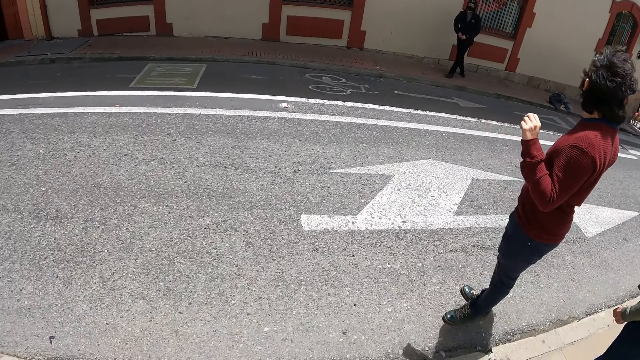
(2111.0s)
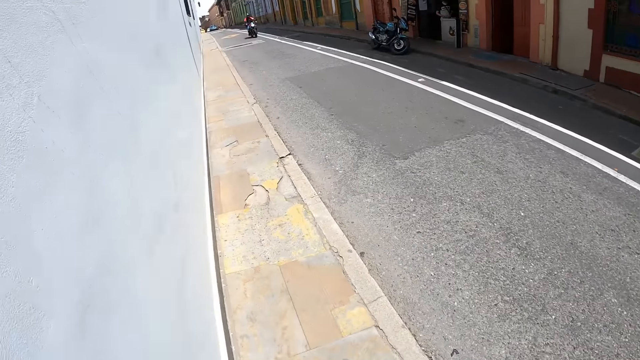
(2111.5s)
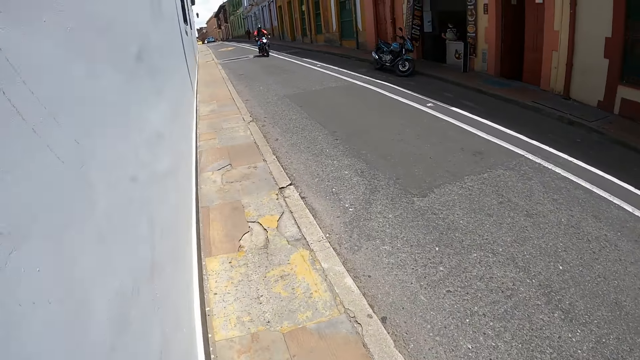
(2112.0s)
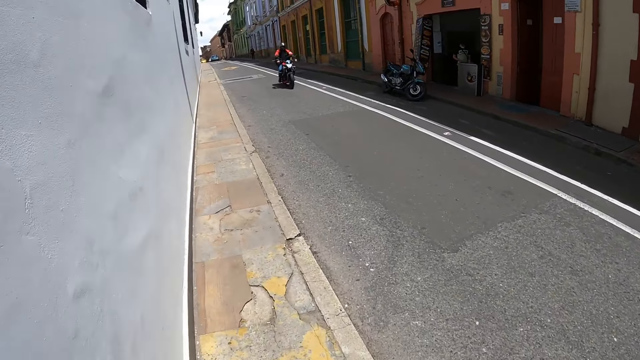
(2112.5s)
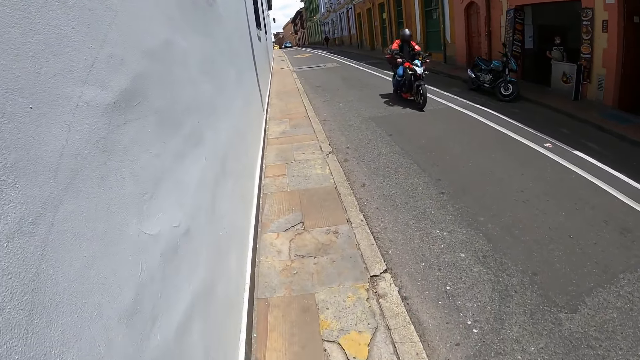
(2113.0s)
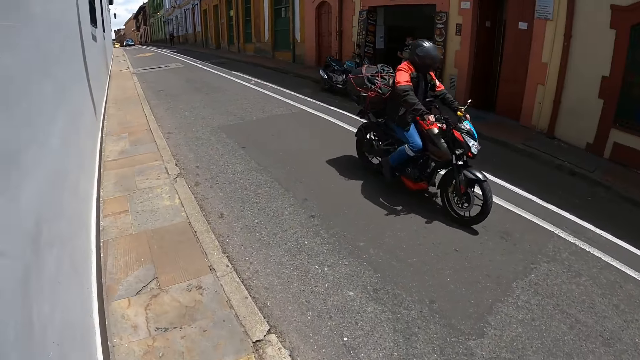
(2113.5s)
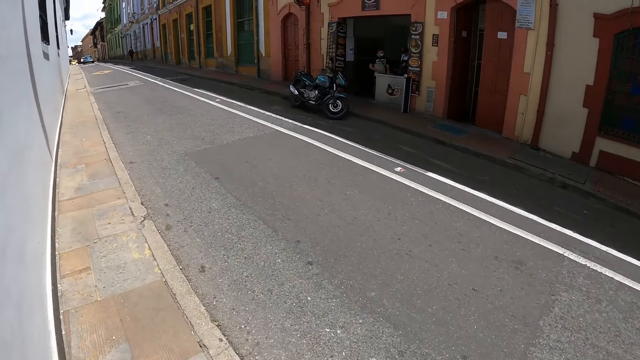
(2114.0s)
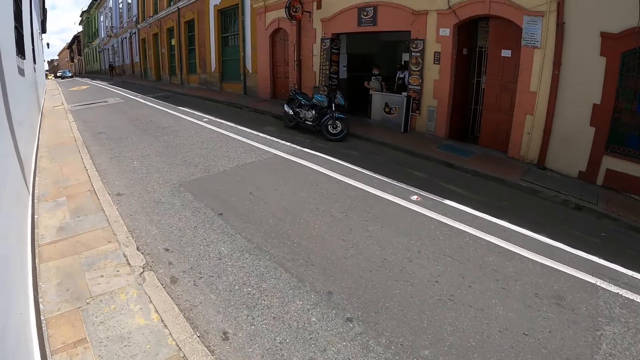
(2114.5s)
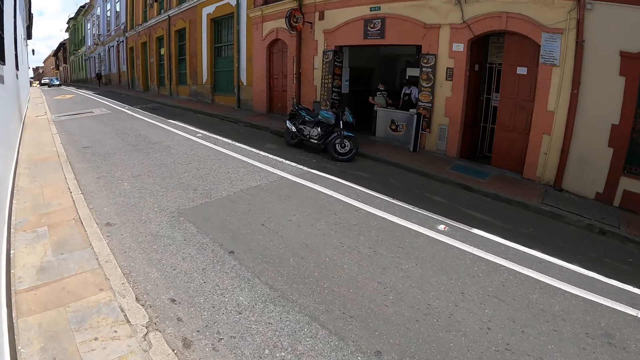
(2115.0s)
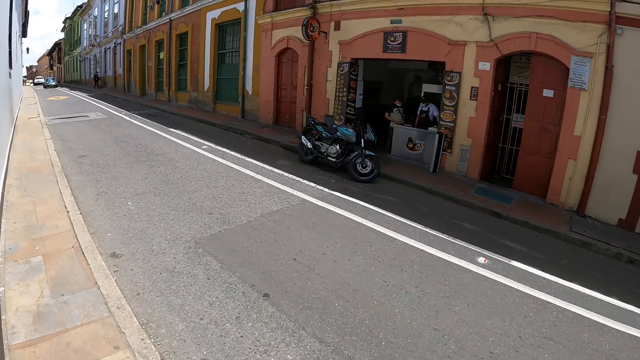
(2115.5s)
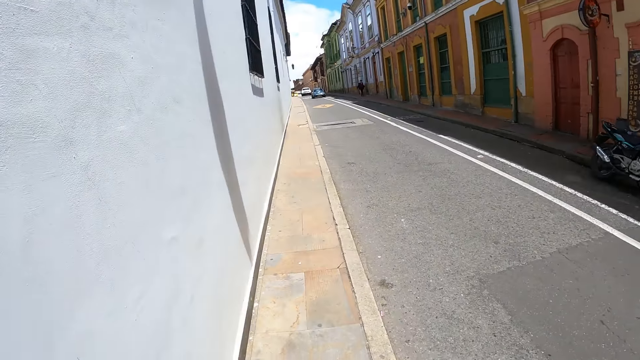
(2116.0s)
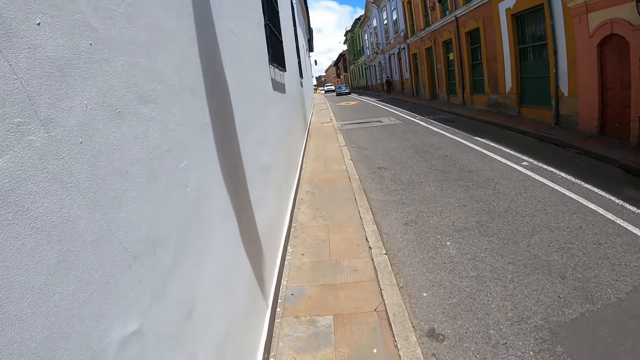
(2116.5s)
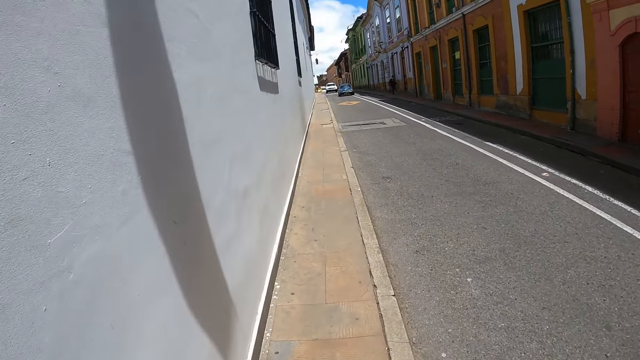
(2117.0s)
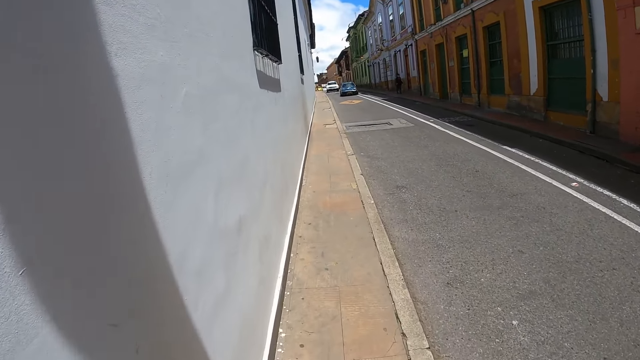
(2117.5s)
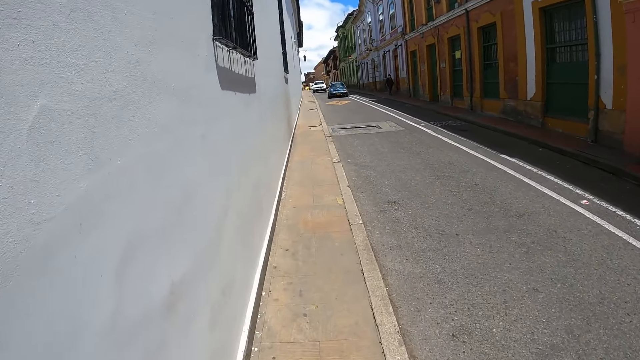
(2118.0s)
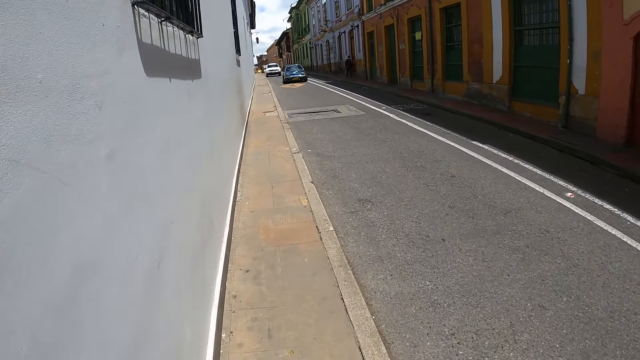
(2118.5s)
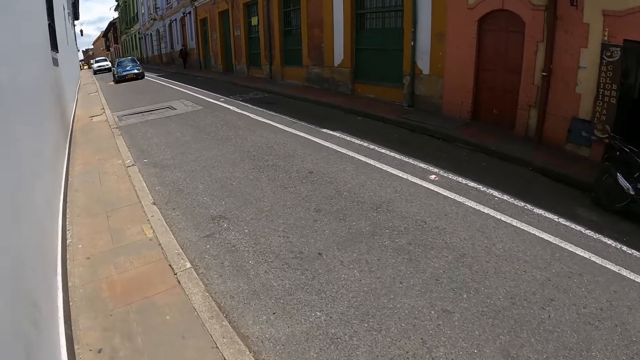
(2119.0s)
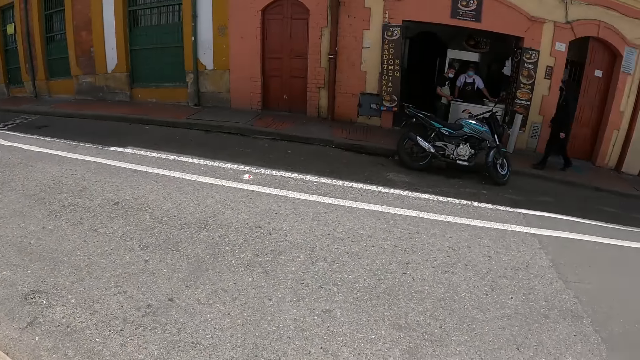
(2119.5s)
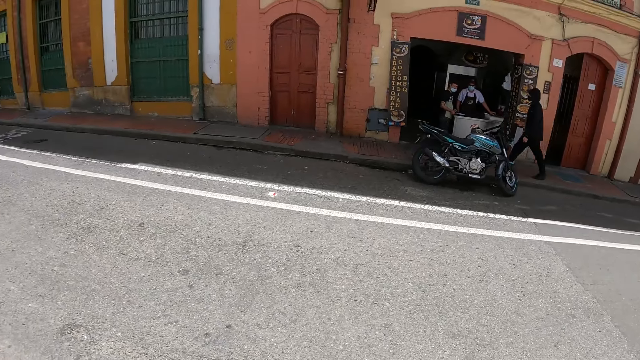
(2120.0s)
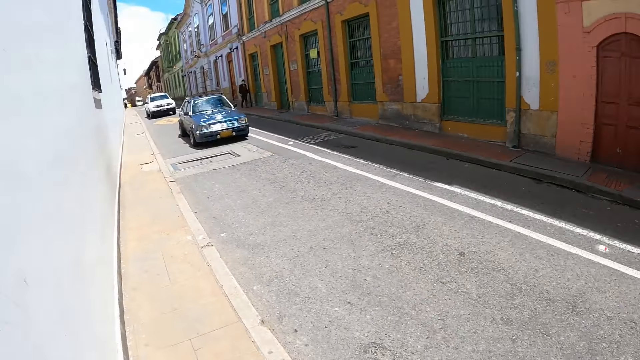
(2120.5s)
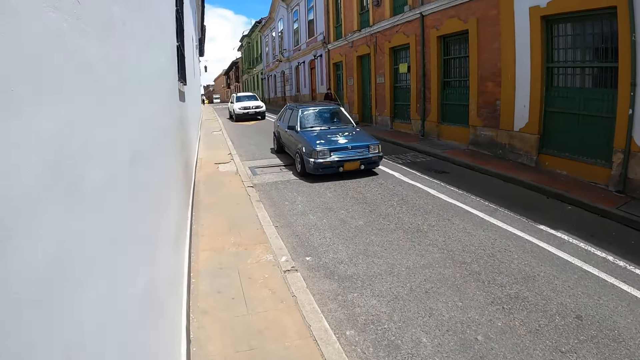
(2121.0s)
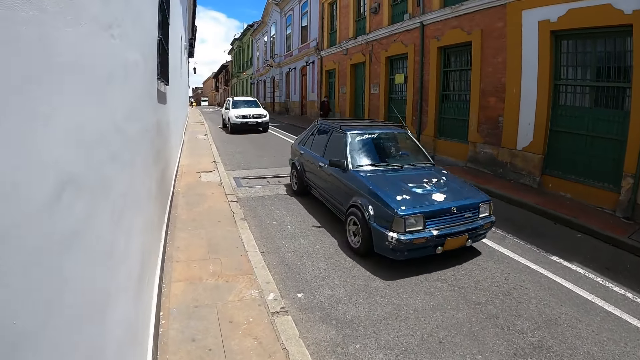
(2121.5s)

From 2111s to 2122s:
A man walks on the road. The camera wearer walks in the sidewalk. They look to the side.

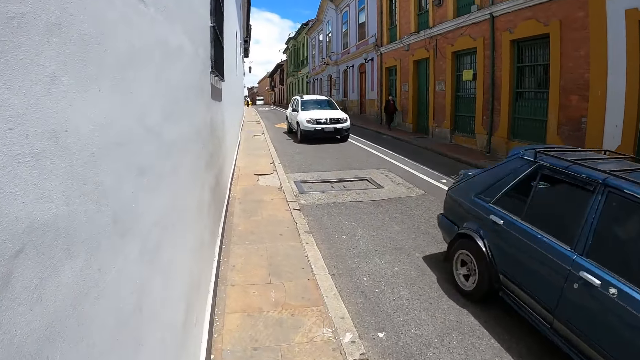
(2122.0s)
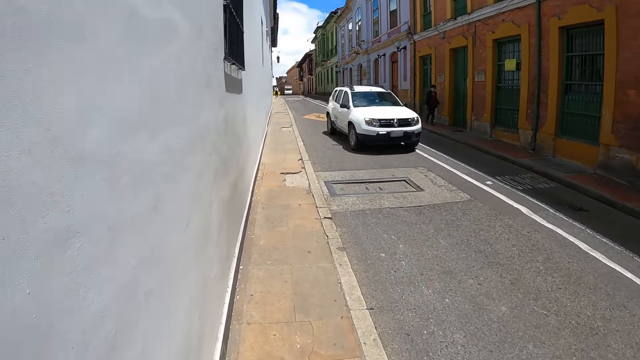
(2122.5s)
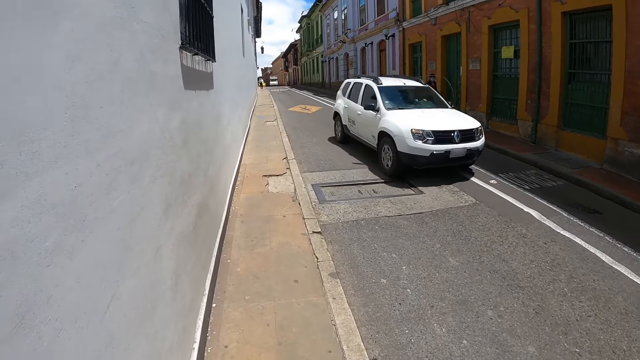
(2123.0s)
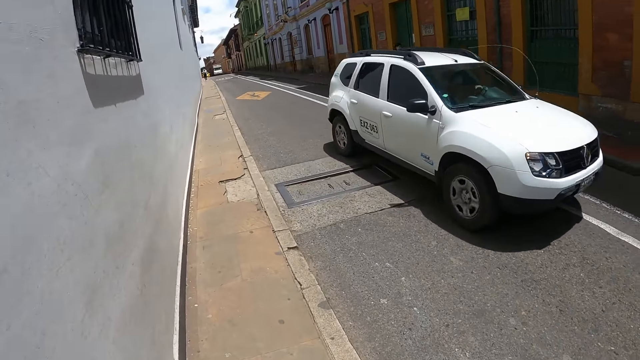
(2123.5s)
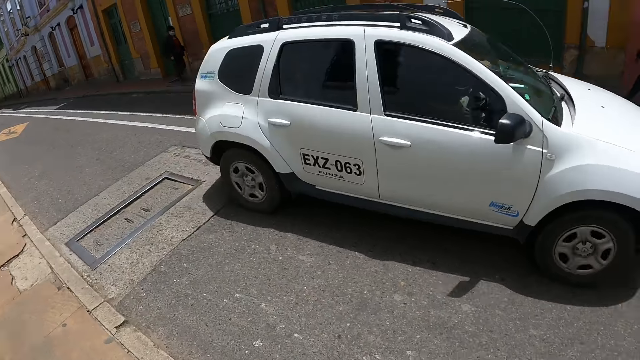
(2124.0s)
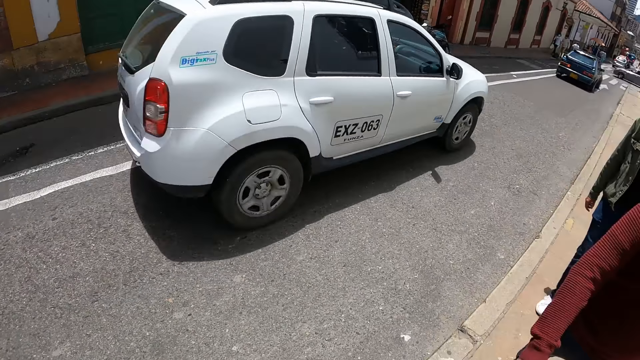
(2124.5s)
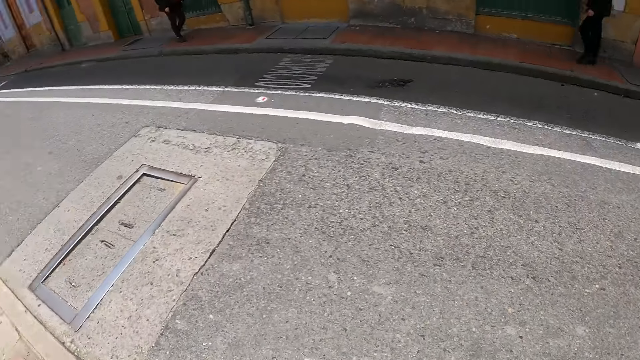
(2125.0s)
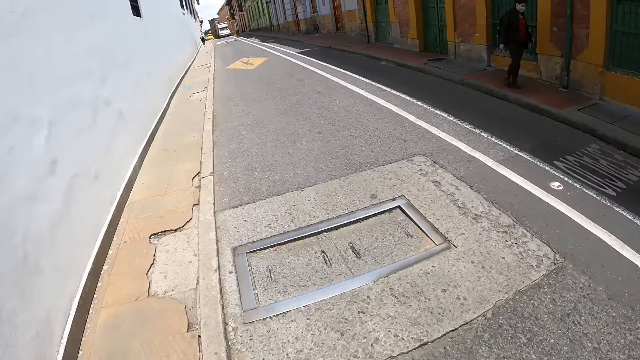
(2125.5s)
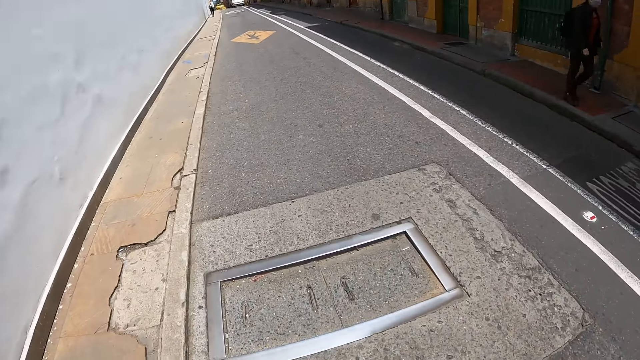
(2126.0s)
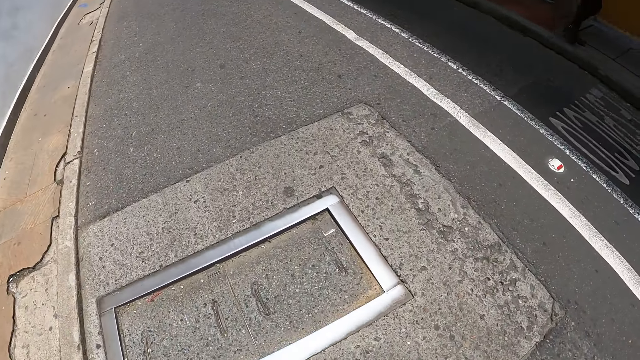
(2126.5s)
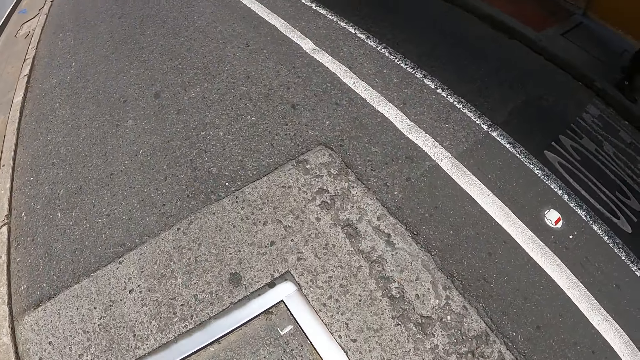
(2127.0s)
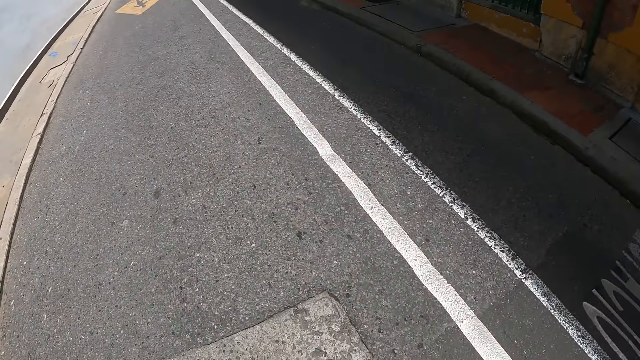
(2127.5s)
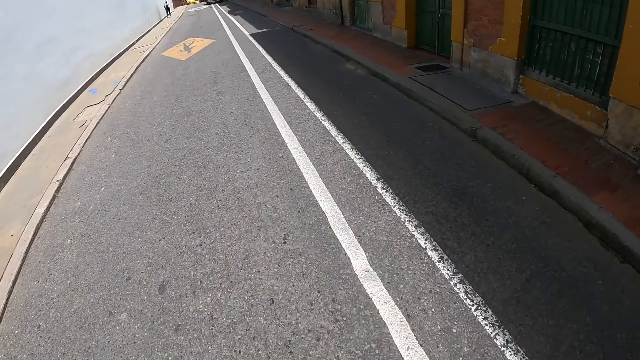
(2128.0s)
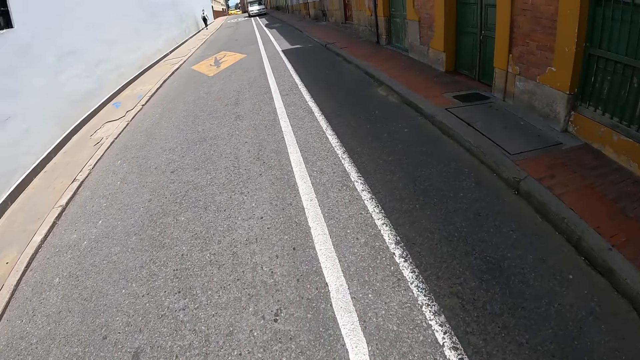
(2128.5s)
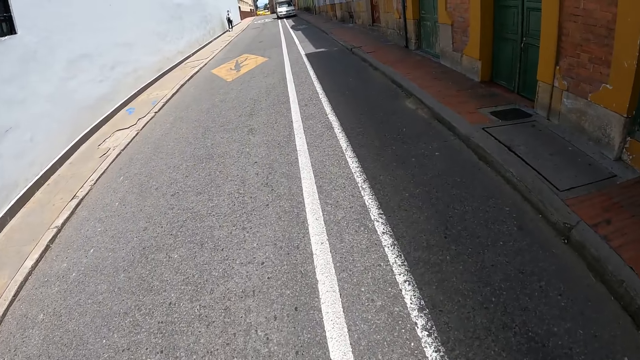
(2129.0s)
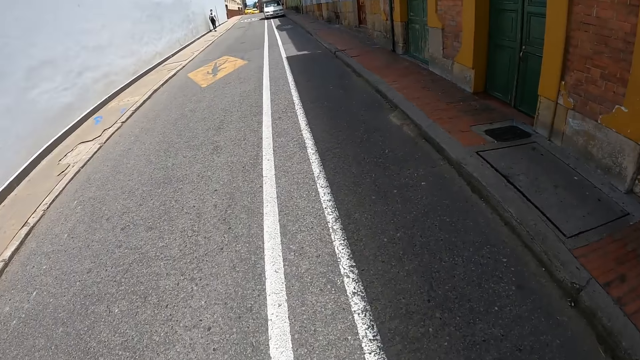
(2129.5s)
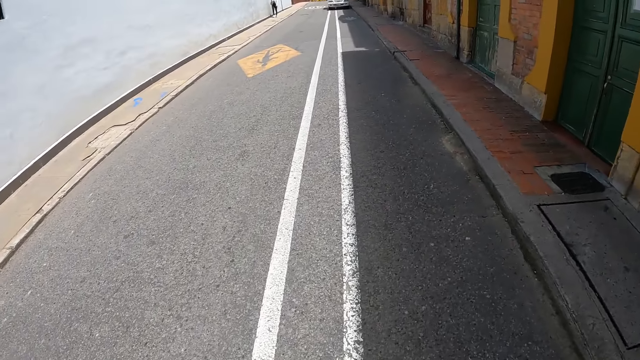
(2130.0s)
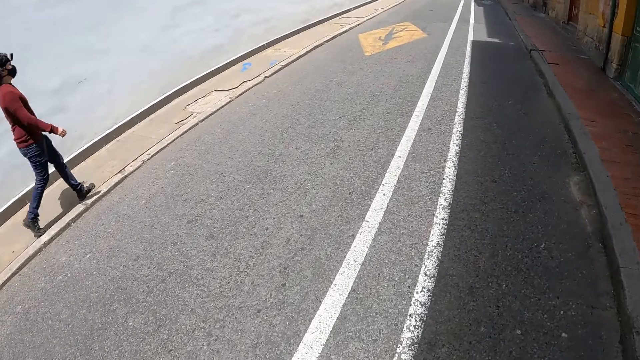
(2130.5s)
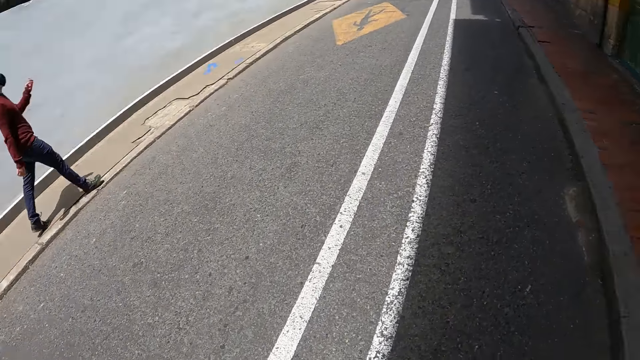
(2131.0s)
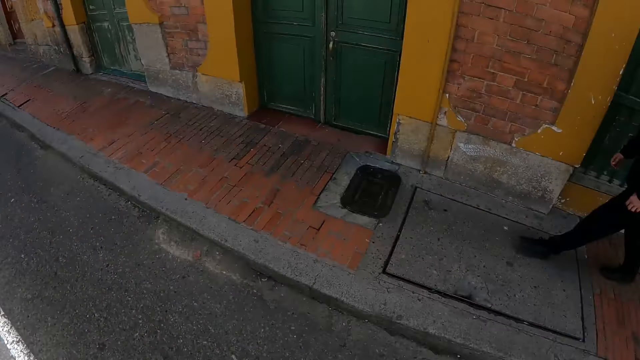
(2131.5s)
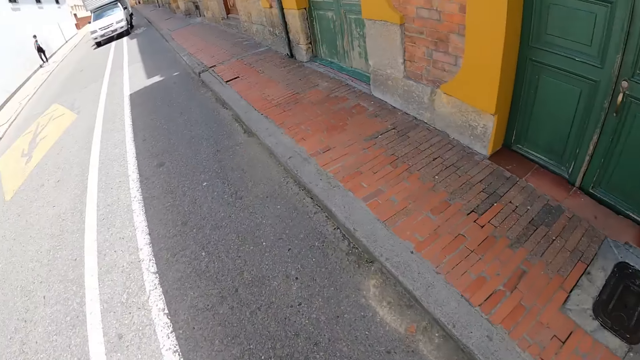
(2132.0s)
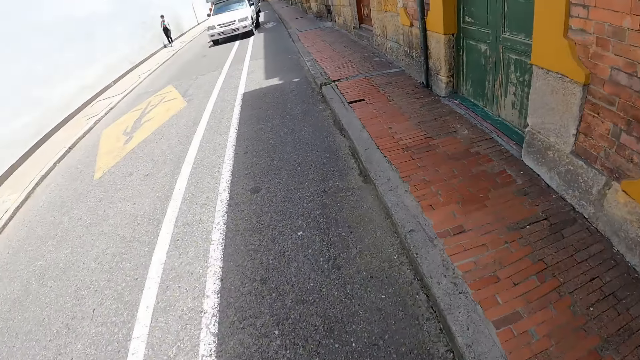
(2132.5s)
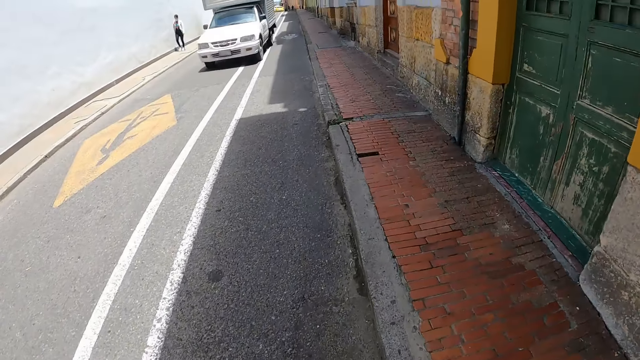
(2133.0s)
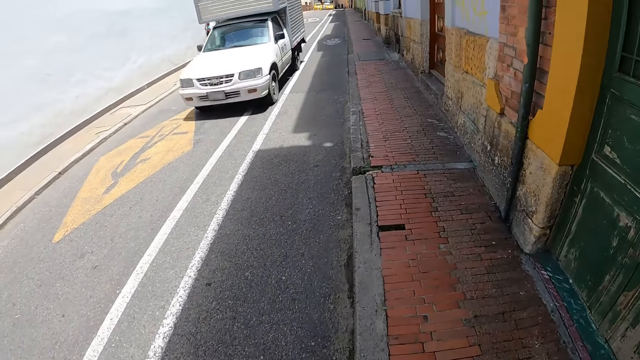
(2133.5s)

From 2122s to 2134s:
The camera wearer looks back. They cross the road. A man walks in the sidewalk.
